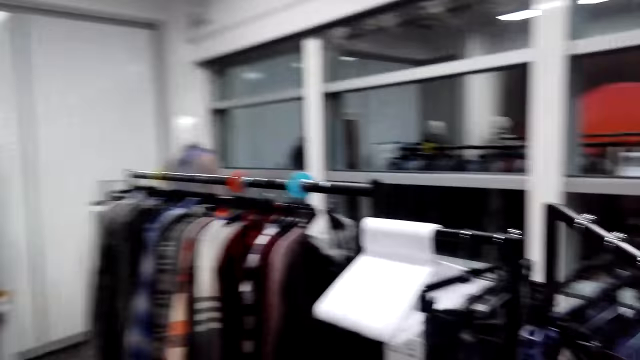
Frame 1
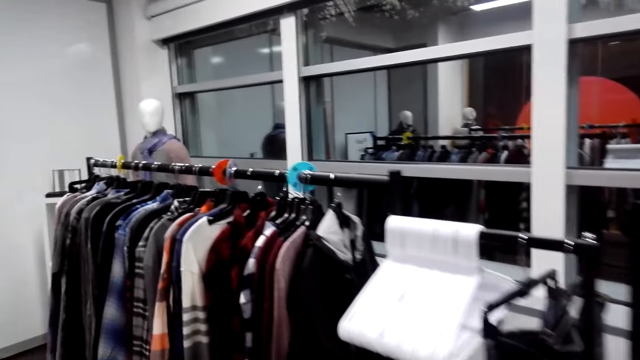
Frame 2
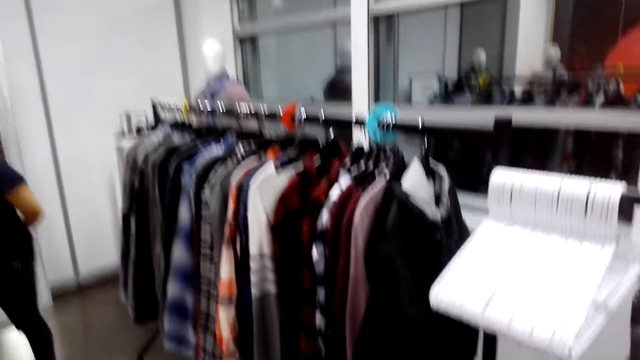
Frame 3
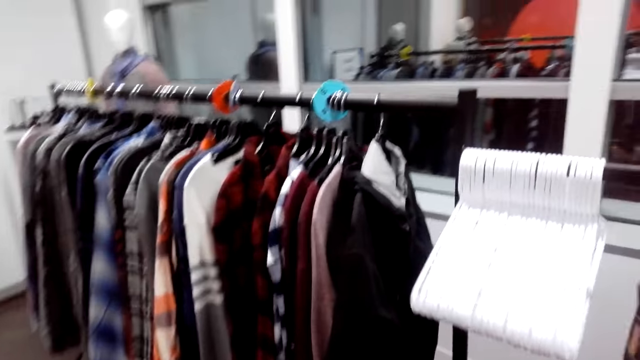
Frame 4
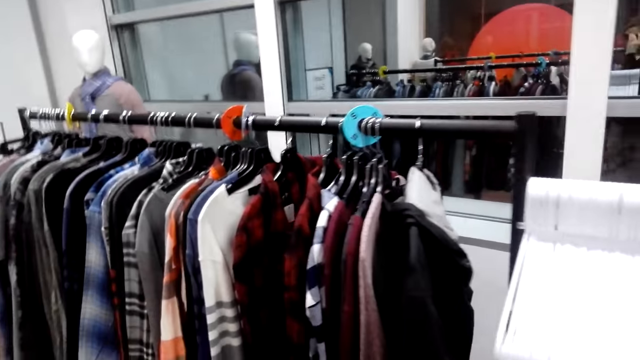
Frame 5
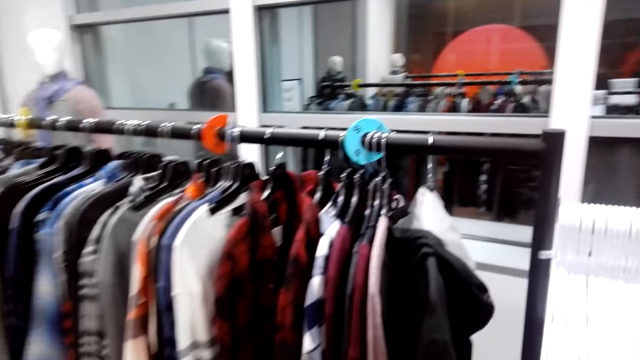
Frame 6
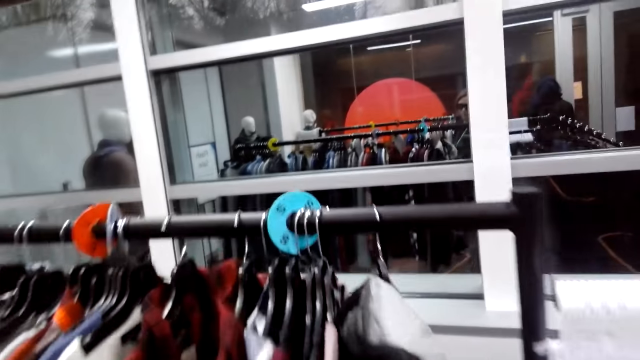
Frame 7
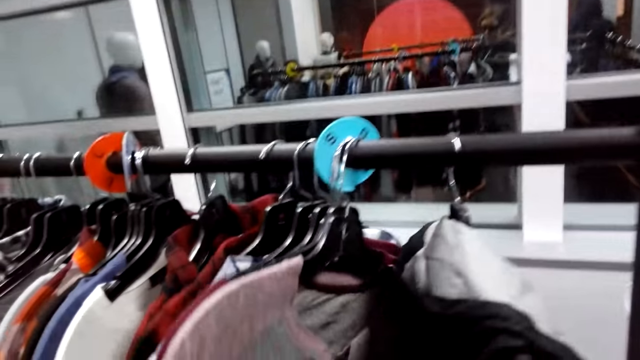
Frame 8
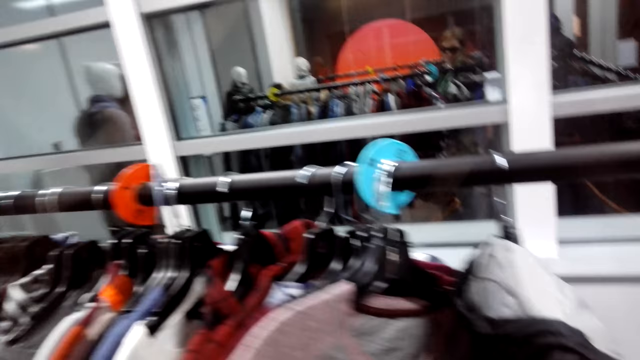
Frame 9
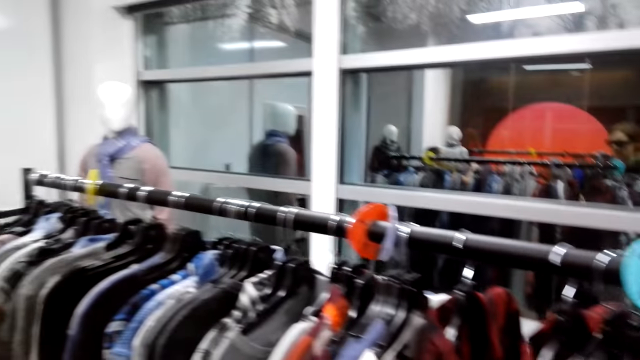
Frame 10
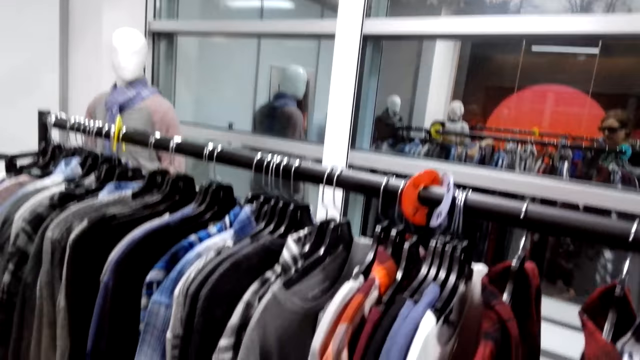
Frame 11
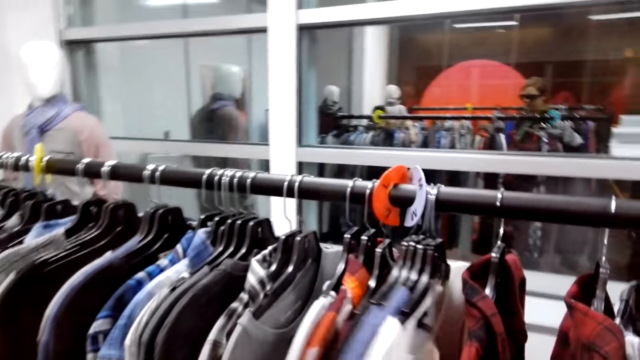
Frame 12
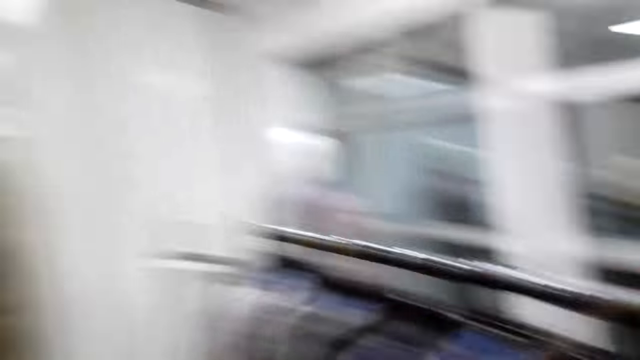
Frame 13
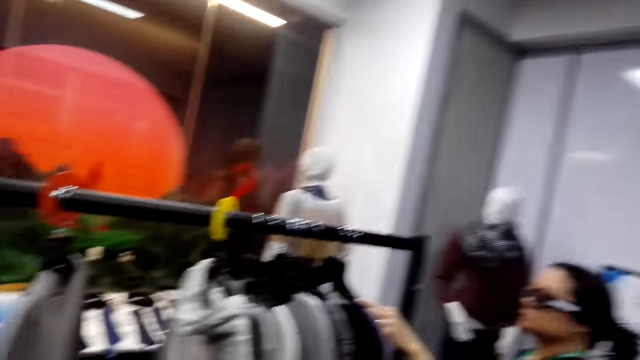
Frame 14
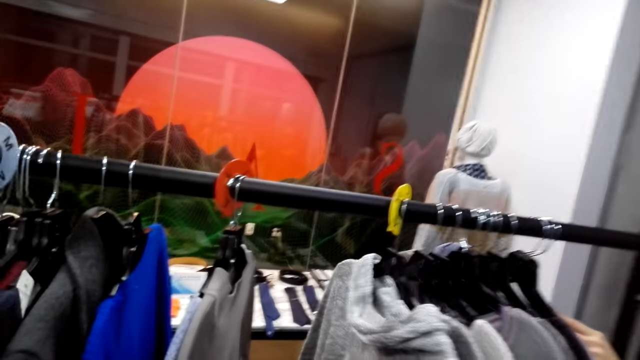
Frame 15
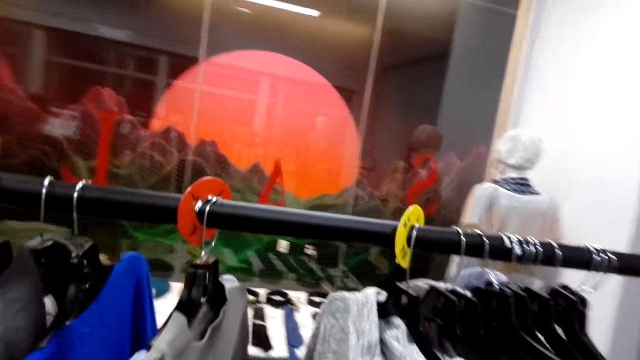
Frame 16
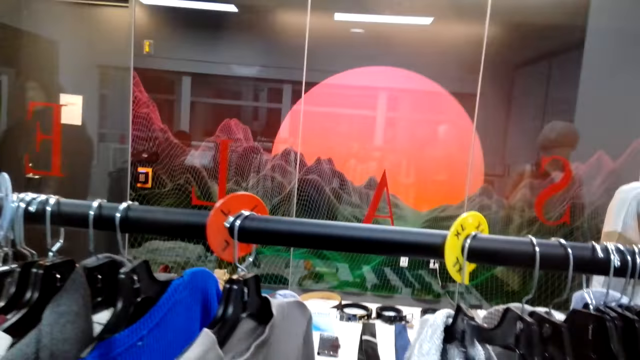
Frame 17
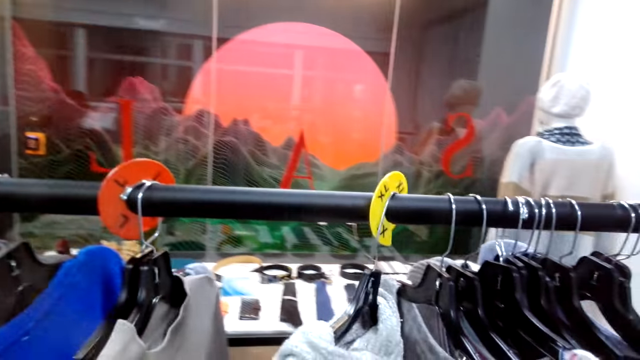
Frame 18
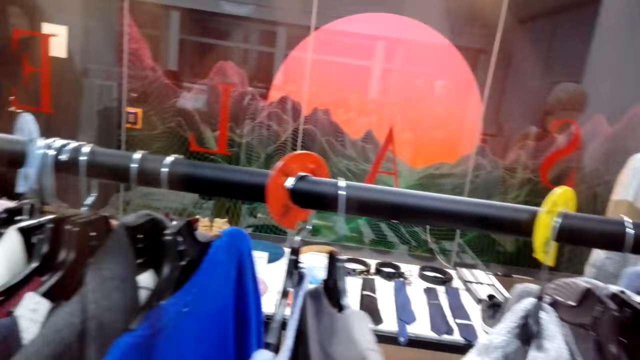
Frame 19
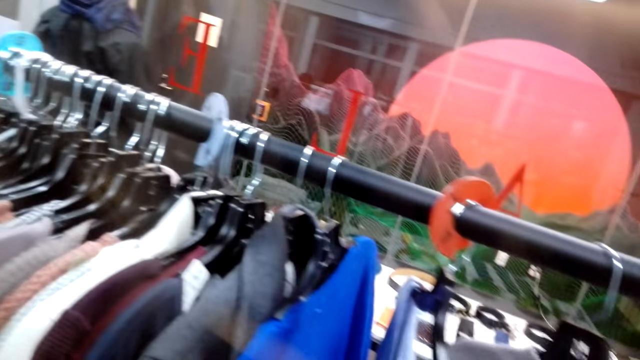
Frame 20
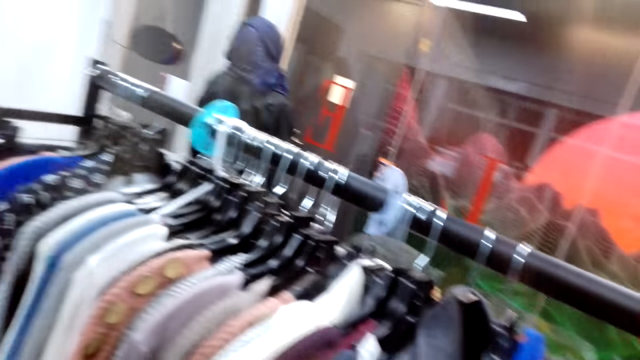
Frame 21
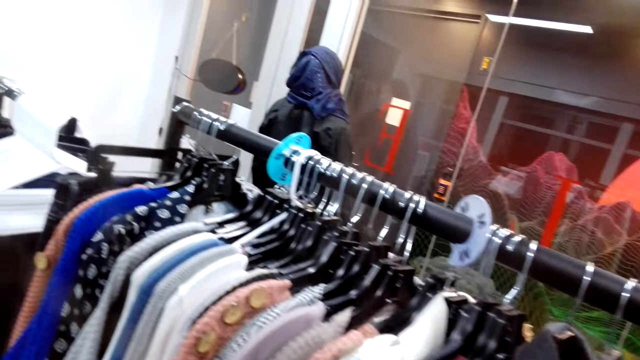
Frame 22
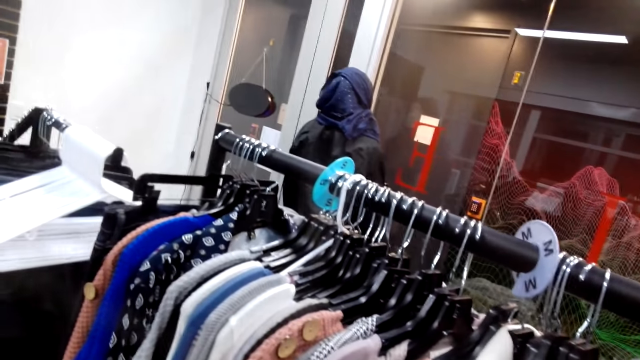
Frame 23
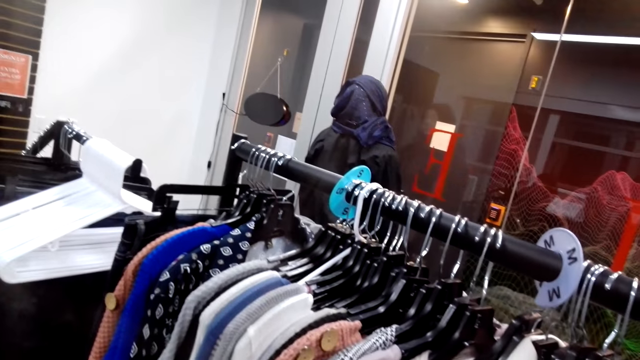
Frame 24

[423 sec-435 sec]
The camera wearer turns to the side. They walk towards the clothes. They hold clothes on a hanger. They check the hanged sweaters. They turn to the next row of sweaters.

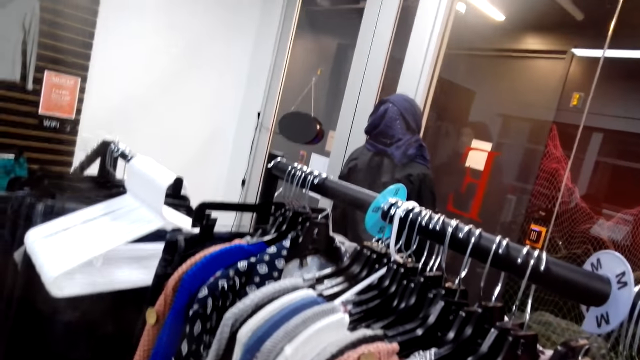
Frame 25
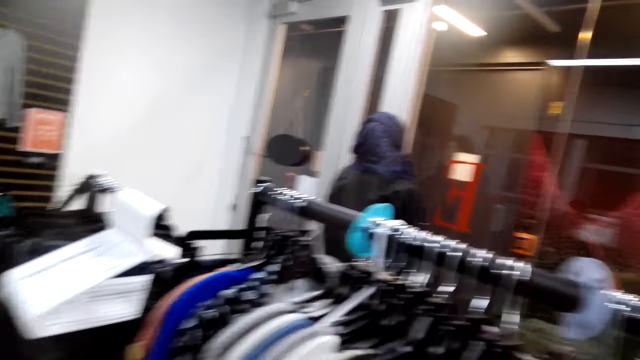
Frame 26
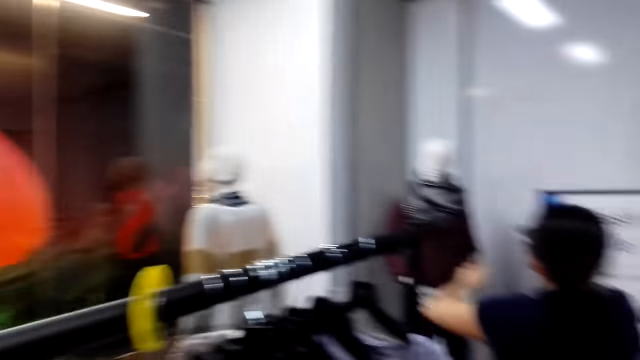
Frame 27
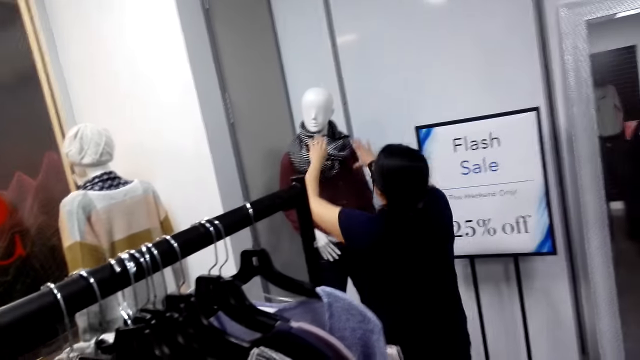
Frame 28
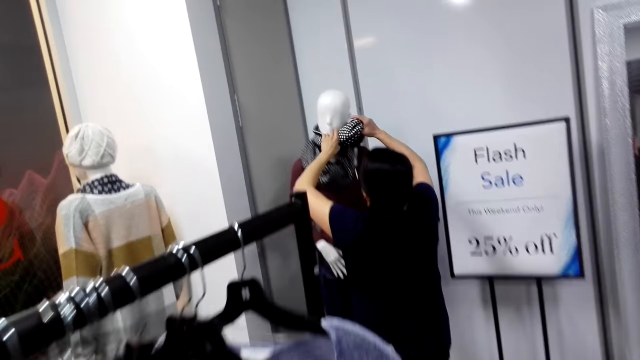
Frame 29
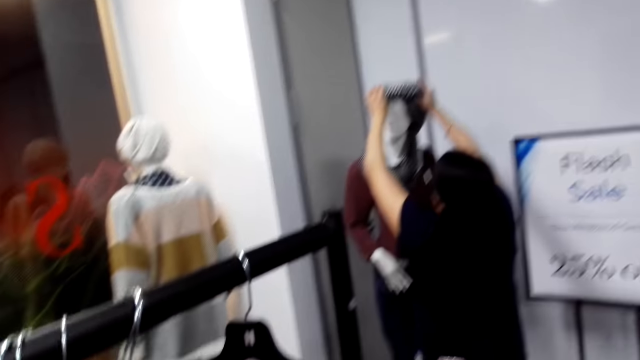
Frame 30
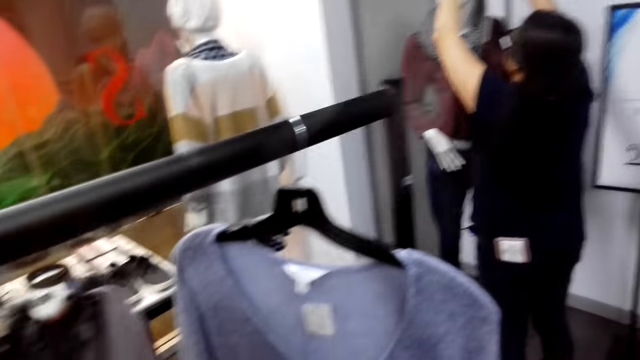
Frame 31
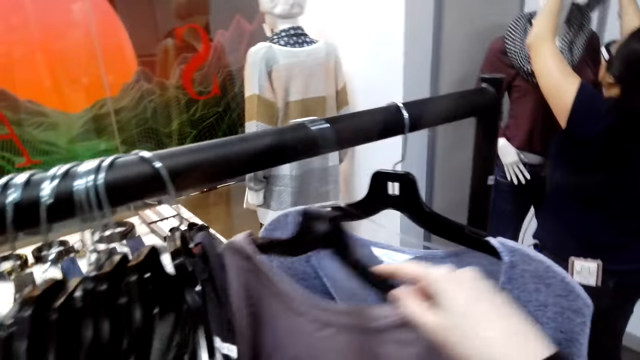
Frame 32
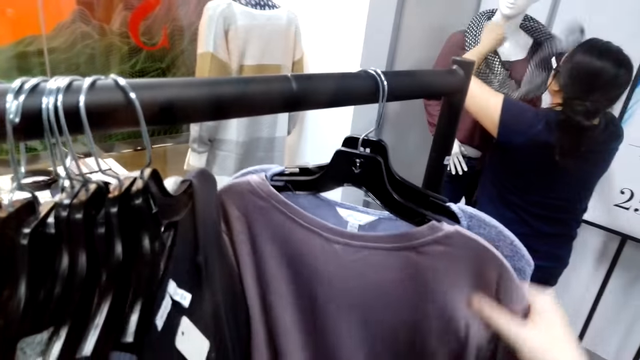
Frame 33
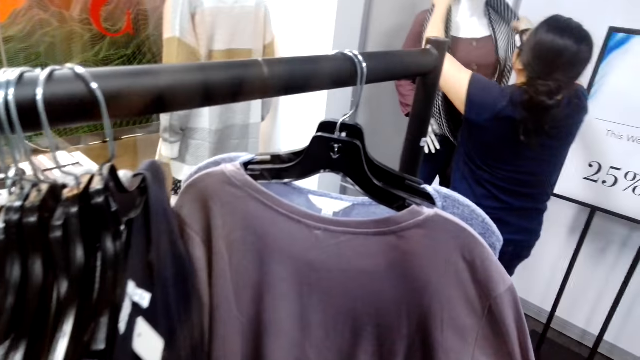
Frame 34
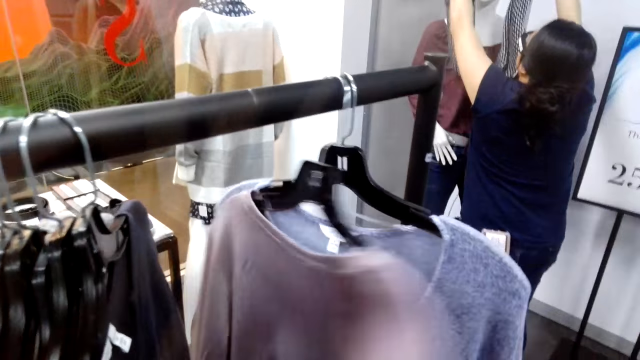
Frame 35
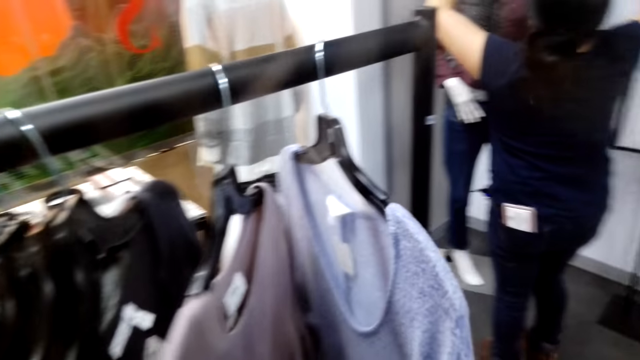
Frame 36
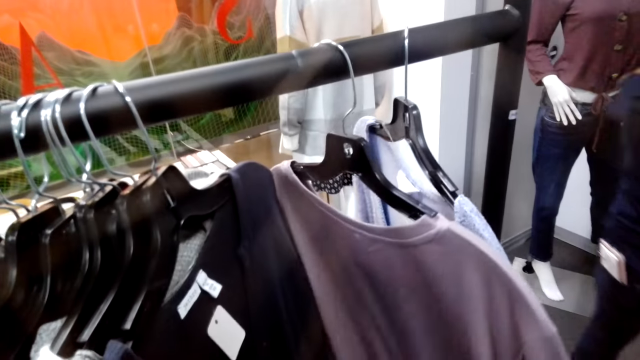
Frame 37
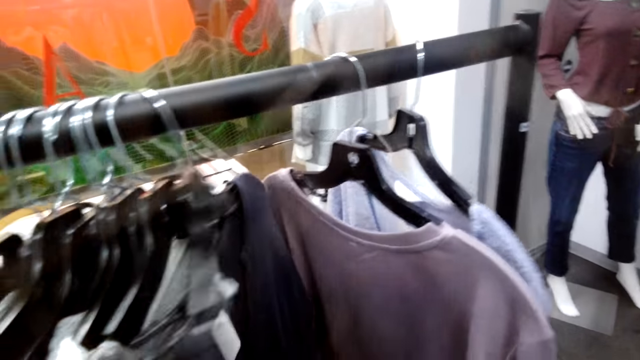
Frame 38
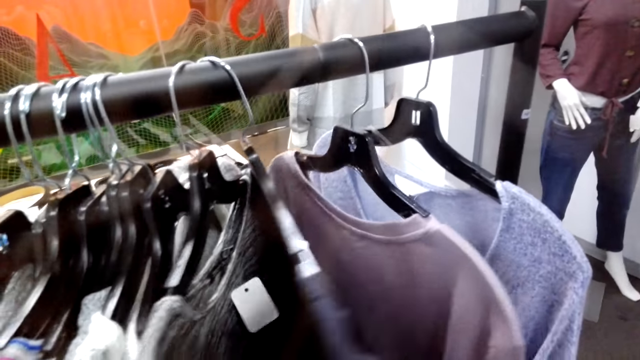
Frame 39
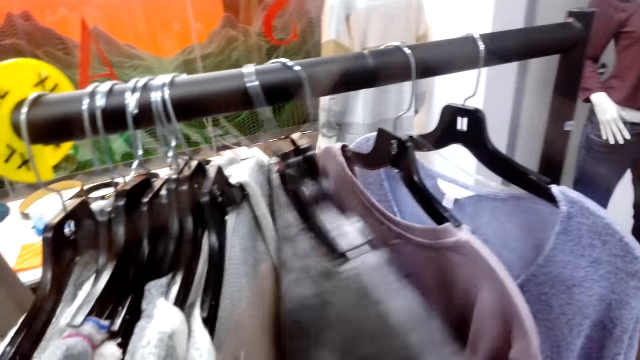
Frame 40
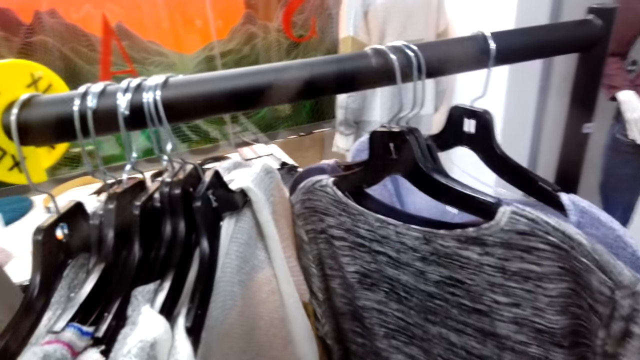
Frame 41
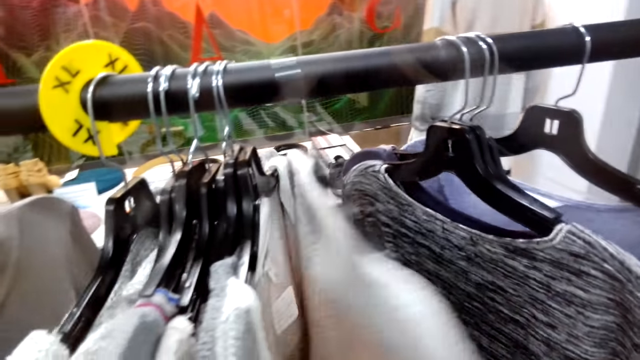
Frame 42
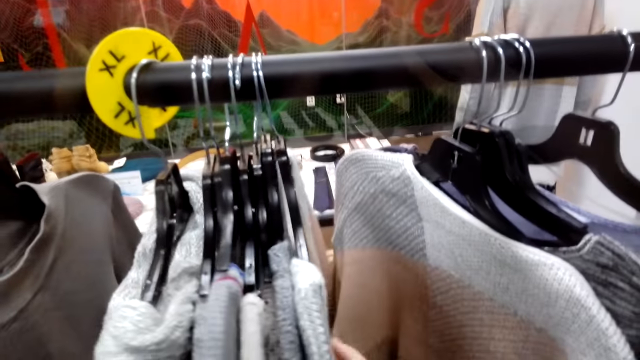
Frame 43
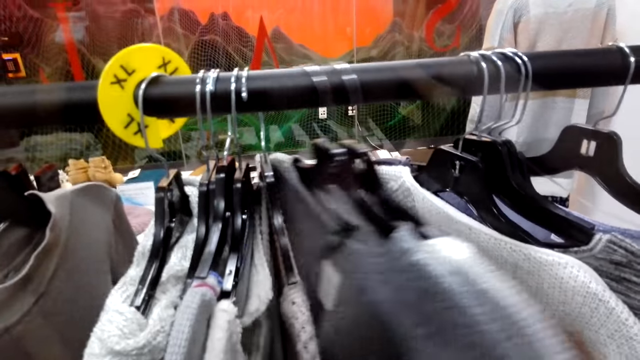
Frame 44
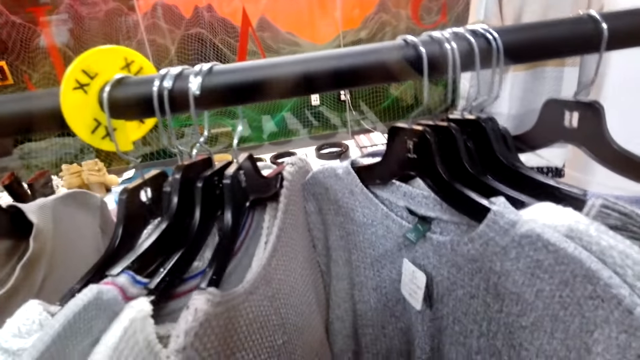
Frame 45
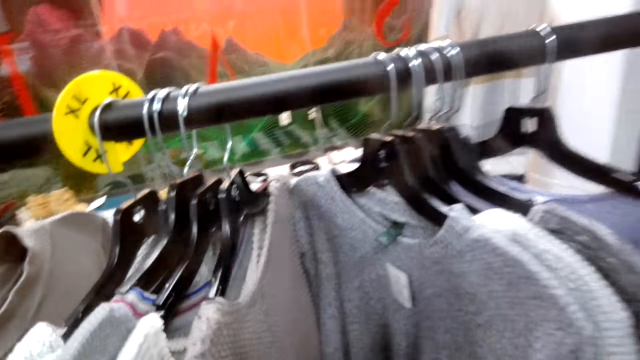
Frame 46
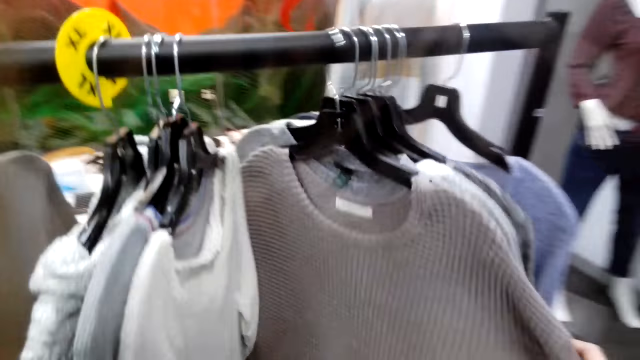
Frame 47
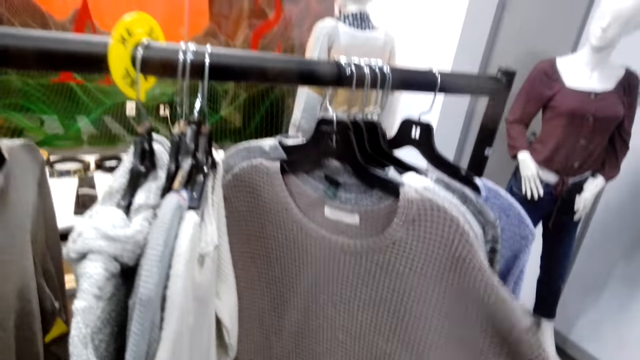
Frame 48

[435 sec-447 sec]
A man holds a scarf on a dummy. The camera wearer checks the hanged clothes. They hold the clothes on a hanger.
